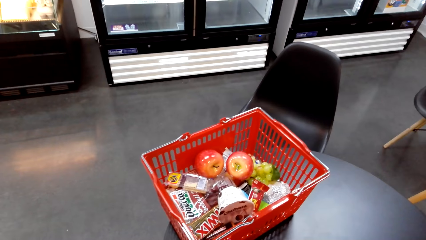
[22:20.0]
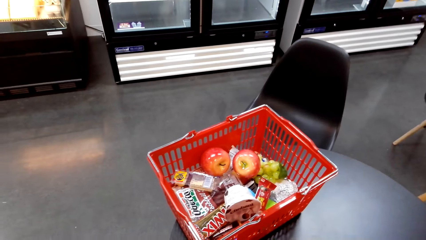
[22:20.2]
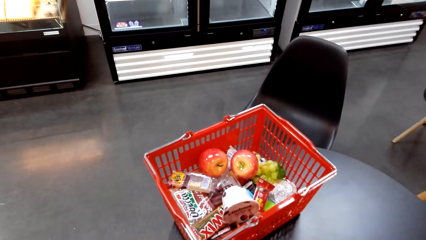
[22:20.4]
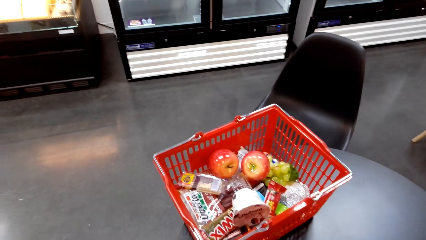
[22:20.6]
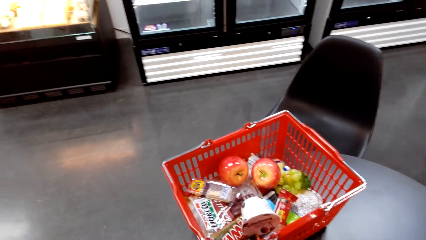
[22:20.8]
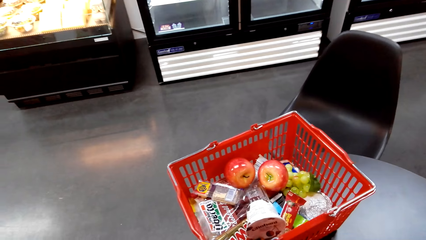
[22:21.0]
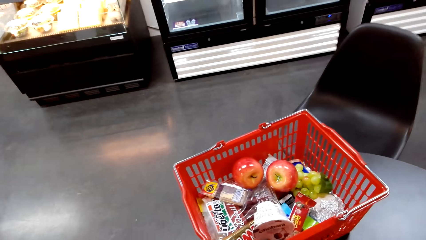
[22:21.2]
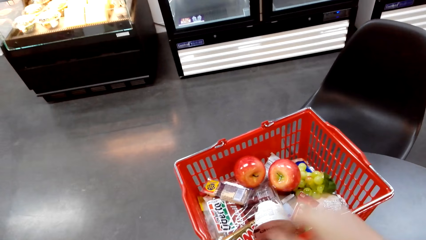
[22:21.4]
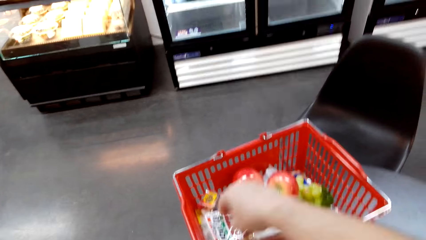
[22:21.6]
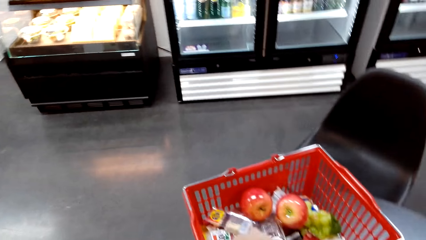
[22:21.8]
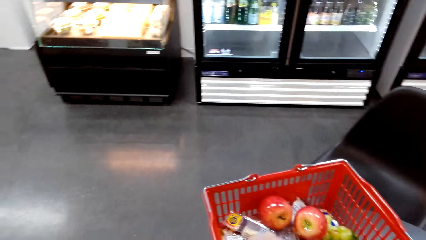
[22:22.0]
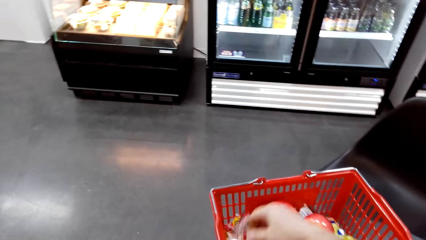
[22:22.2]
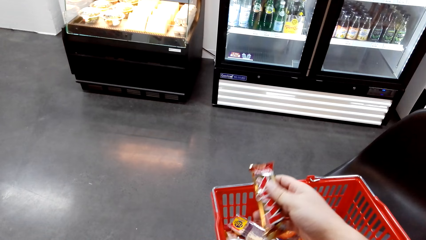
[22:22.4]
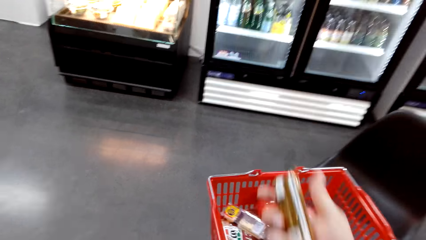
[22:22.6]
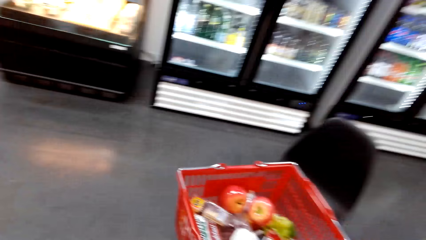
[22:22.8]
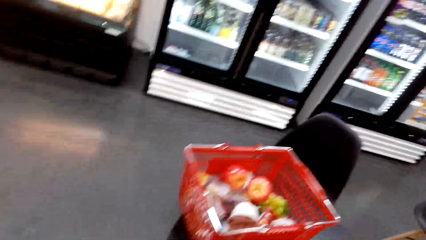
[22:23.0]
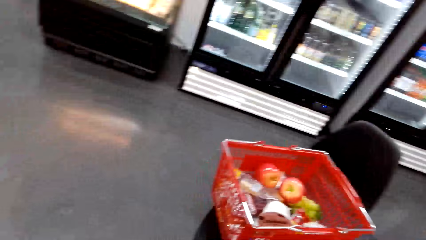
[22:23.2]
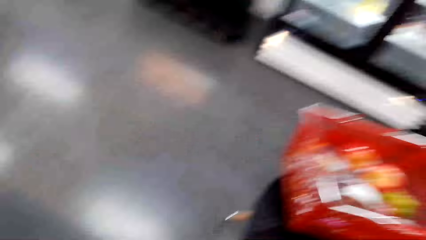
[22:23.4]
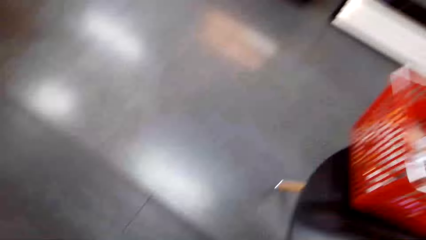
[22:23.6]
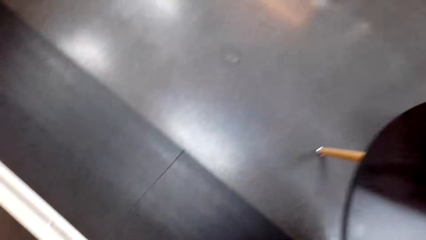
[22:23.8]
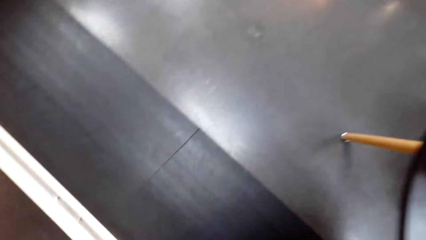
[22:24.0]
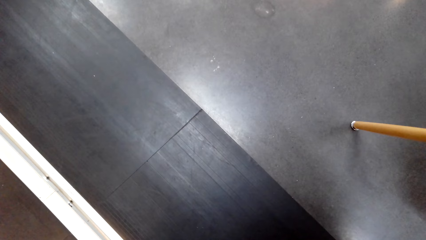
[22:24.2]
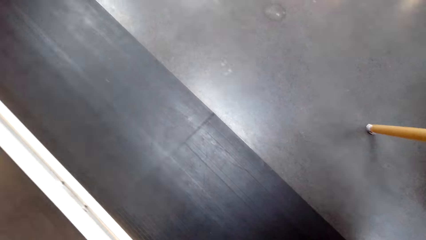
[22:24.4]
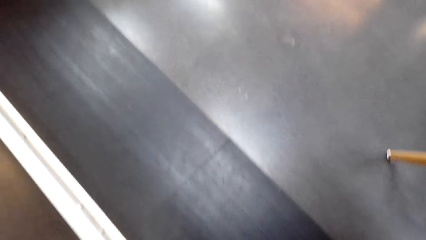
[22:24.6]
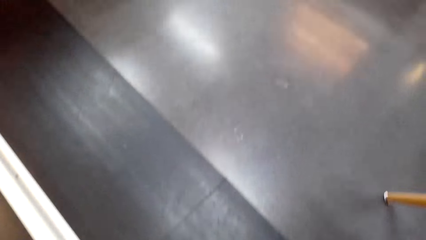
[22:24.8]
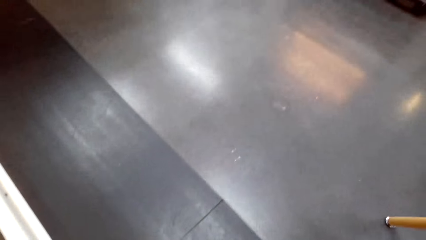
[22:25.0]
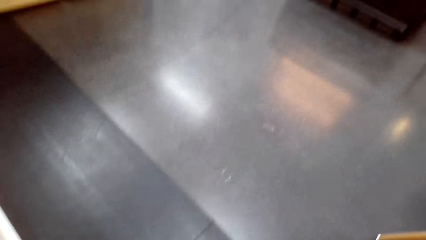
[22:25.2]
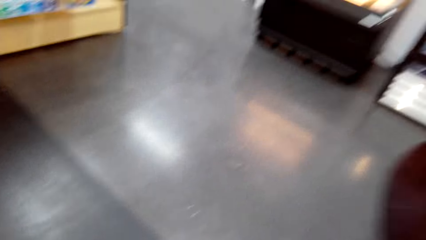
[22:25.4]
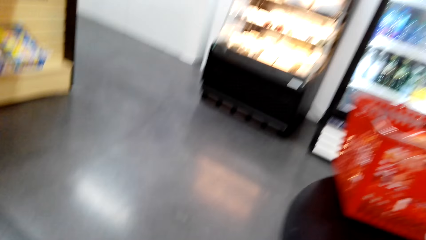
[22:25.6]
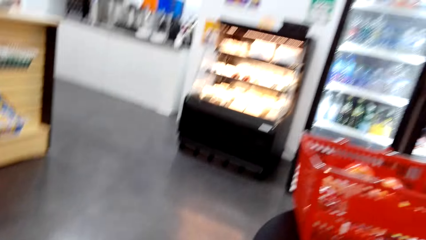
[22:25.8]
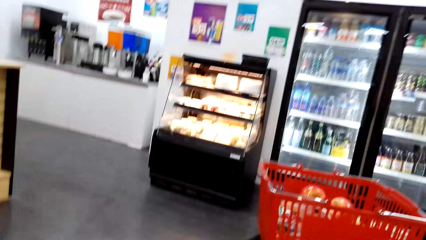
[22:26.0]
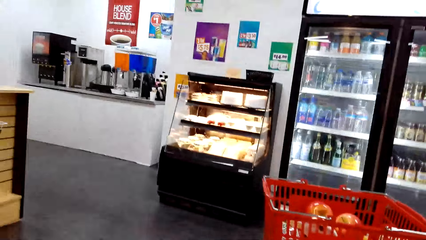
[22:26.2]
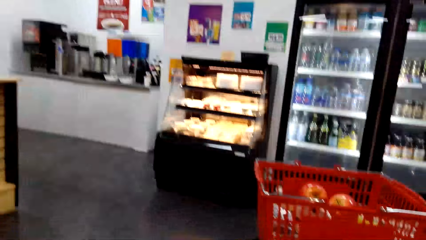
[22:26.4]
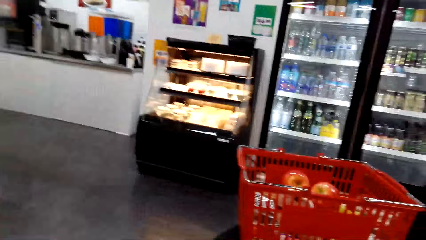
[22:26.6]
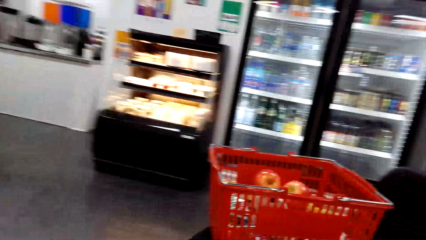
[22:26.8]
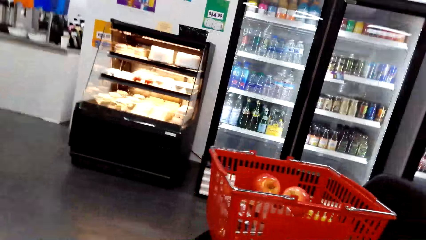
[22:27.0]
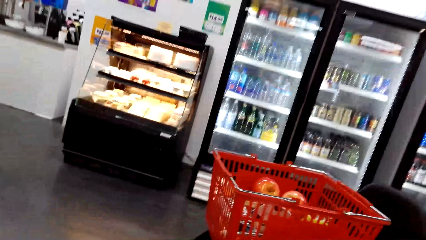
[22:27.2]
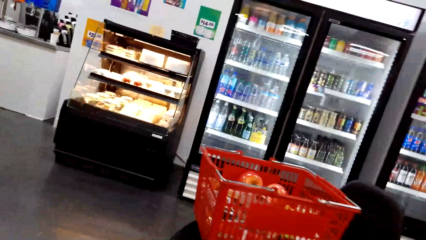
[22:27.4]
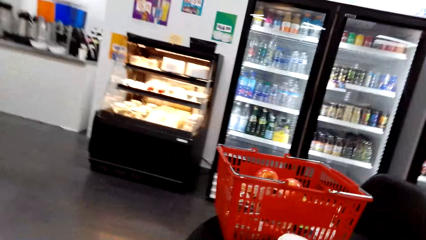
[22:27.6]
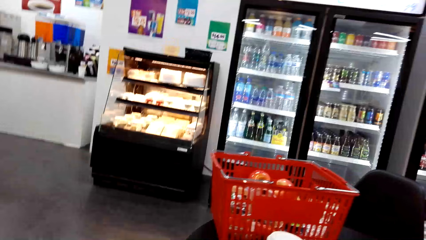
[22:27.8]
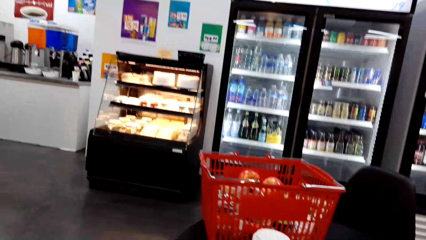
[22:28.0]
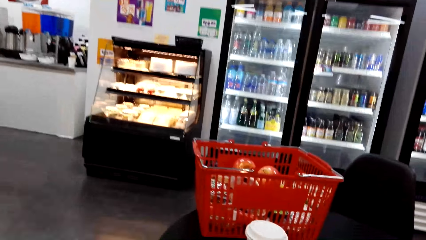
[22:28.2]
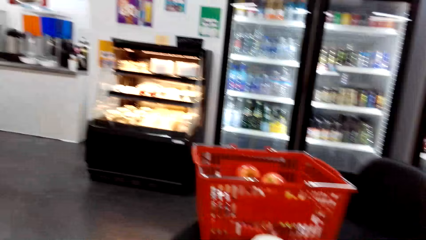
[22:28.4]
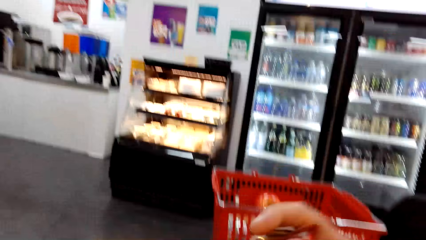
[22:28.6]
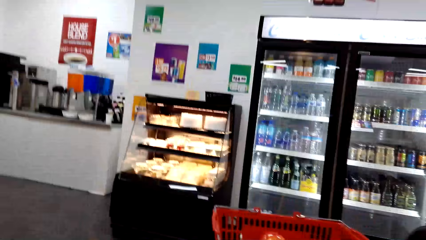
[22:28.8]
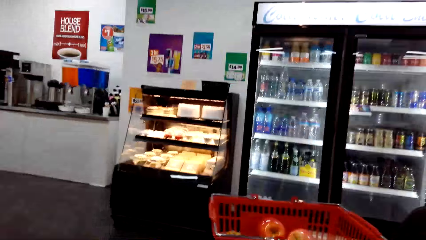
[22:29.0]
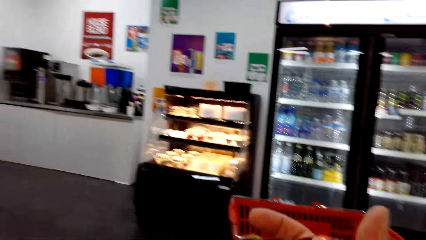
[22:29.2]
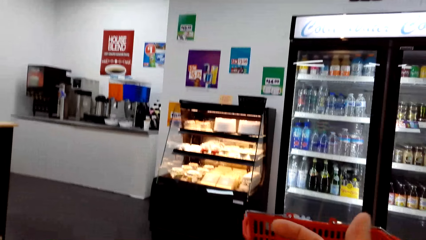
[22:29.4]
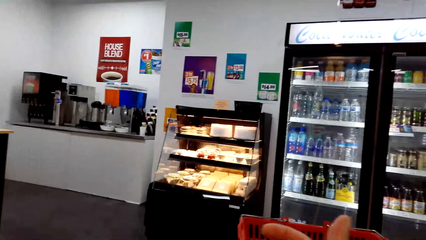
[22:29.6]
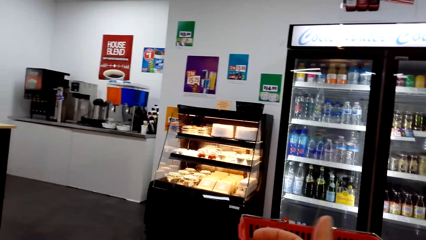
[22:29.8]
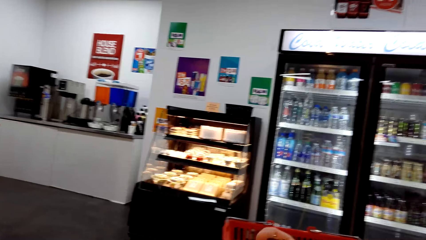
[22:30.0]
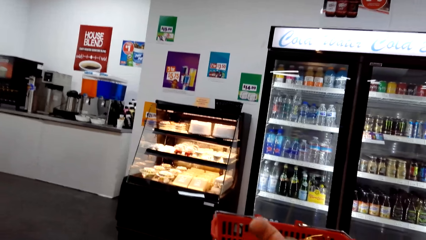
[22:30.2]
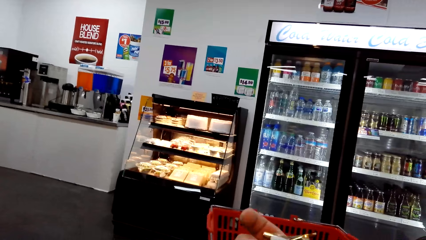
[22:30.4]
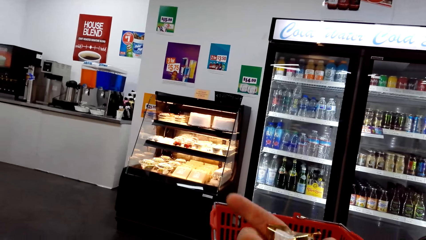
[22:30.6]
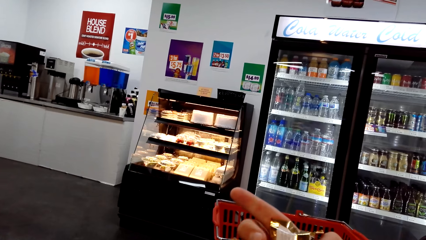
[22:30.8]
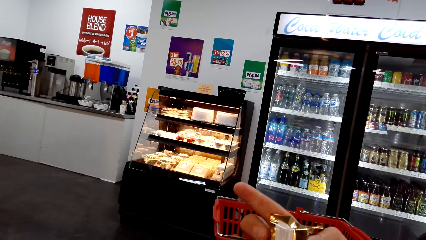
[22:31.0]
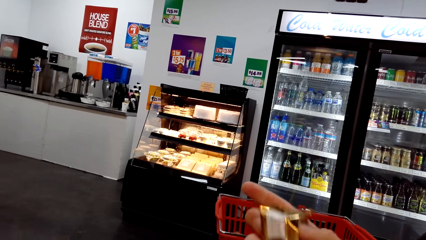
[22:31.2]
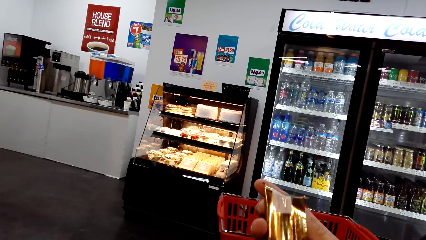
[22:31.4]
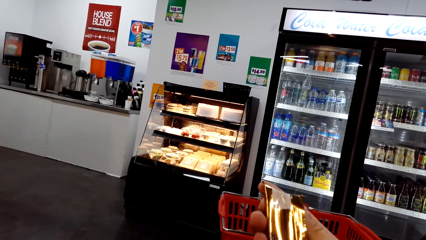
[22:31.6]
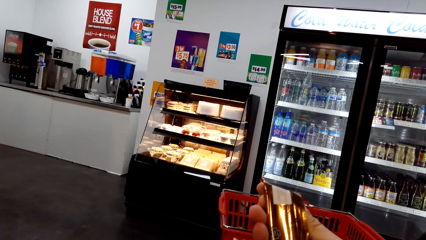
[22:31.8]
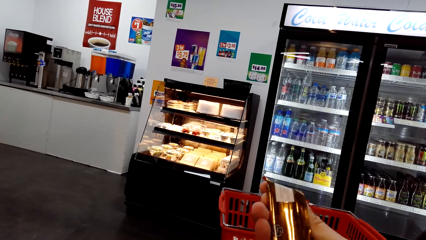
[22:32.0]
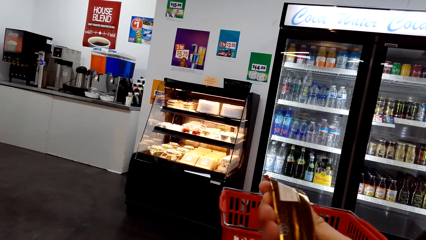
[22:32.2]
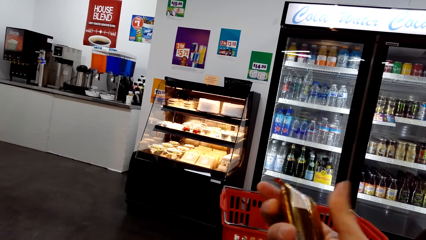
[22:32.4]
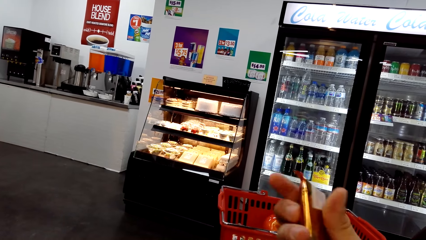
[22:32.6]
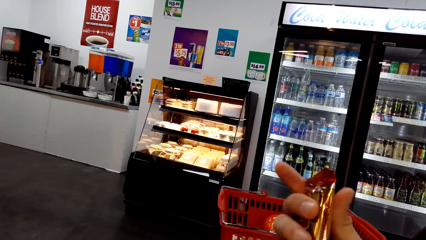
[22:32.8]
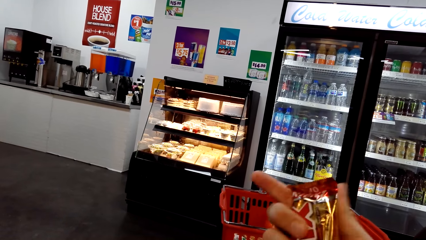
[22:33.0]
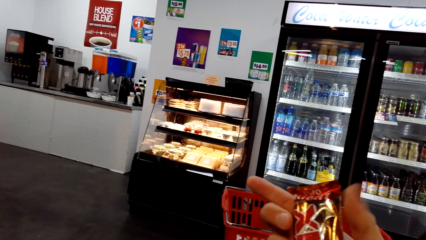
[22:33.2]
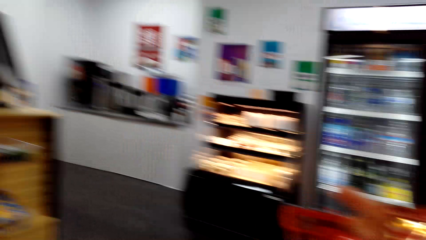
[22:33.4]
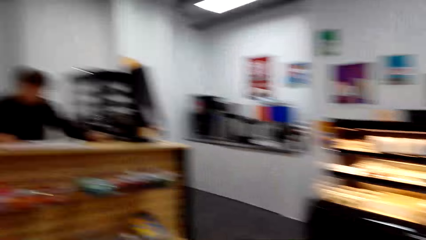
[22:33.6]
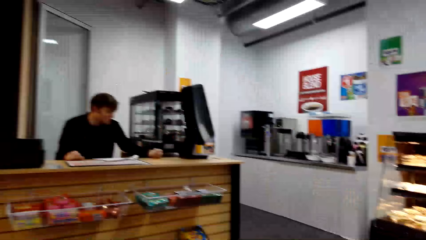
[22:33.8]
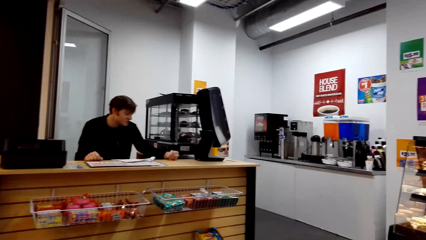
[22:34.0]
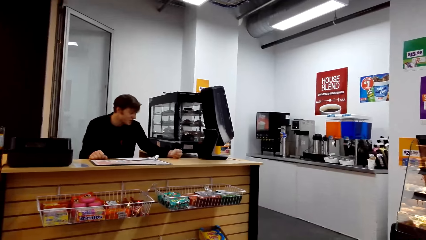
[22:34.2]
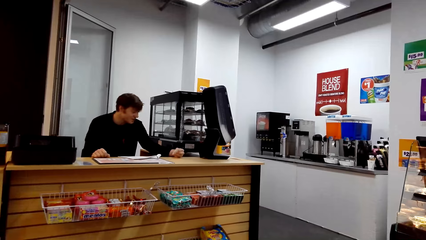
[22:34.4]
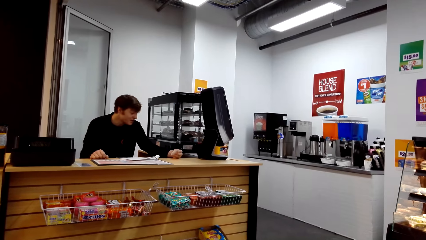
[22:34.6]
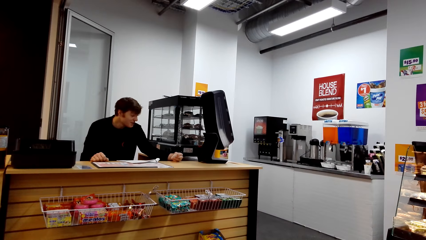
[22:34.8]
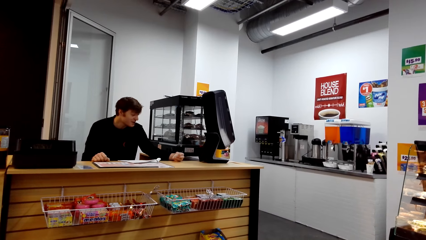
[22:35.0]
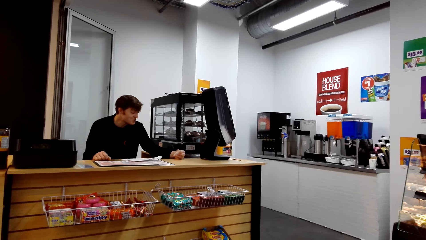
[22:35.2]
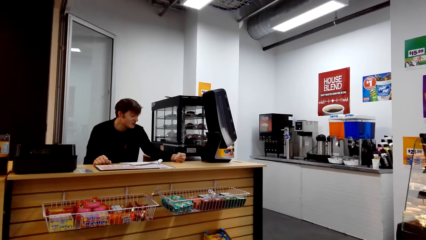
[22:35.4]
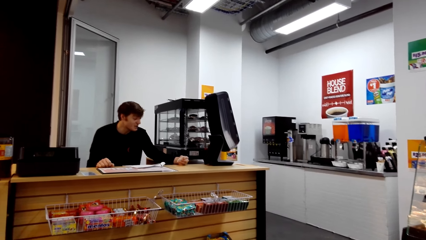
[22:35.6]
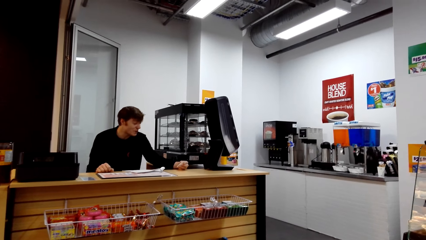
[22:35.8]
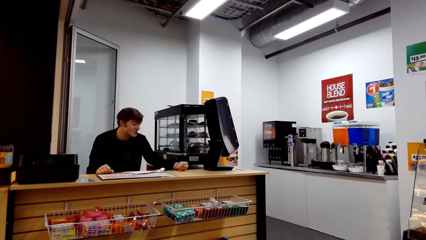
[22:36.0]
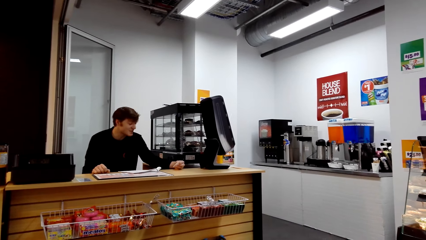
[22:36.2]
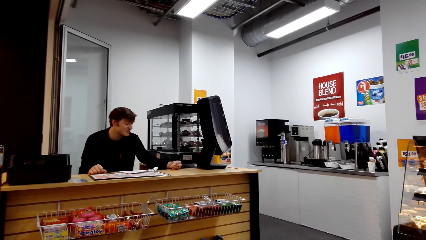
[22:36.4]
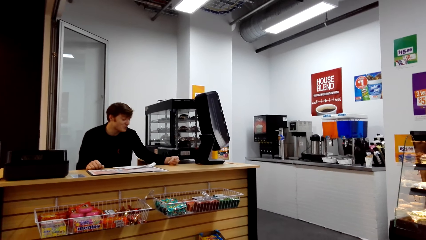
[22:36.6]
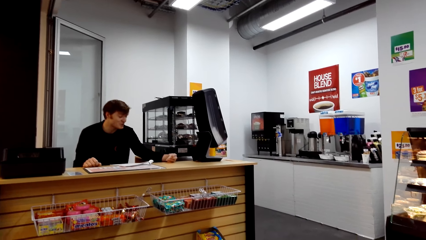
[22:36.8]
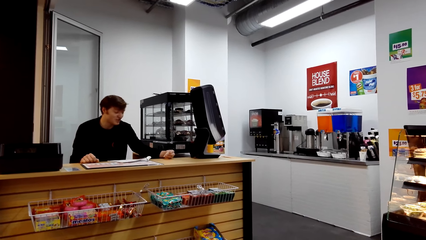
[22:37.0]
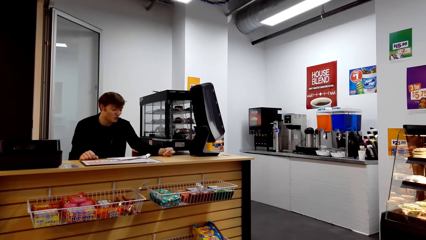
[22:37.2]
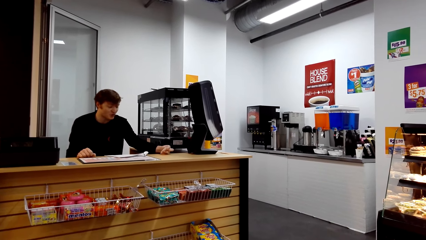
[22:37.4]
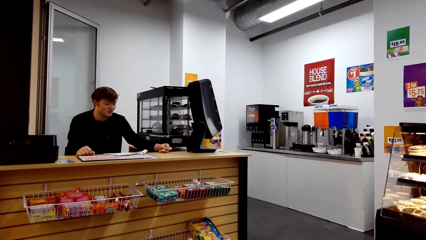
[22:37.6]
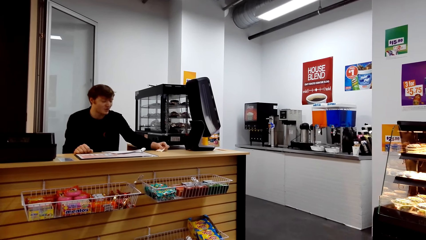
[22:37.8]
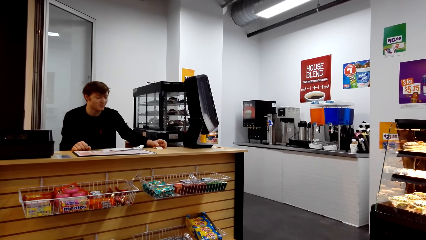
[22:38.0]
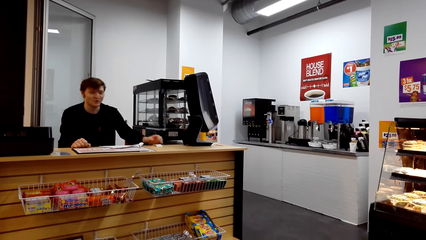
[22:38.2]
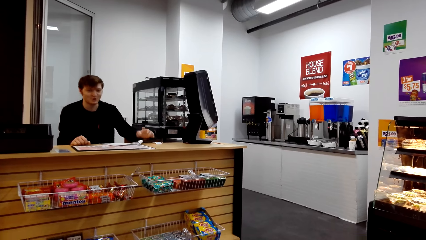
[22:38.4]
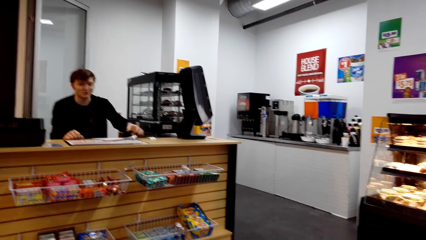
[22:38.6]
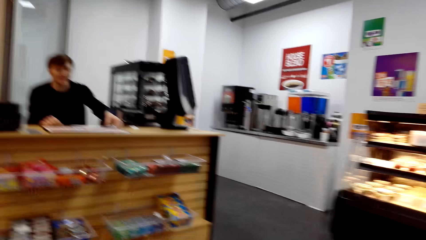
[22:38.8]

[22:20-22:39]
The camera wearer picks up the chocolate bar from the basket. They look around. They talk with a man.
